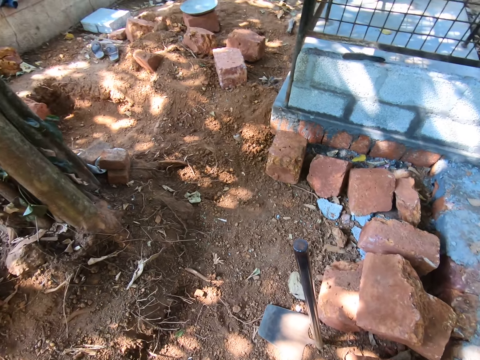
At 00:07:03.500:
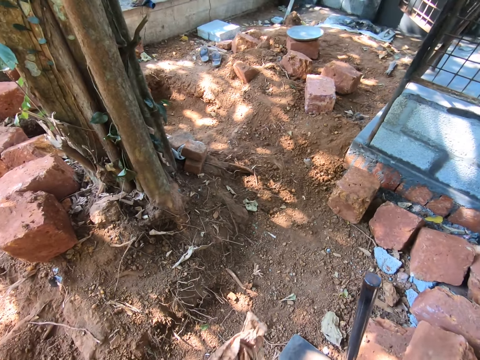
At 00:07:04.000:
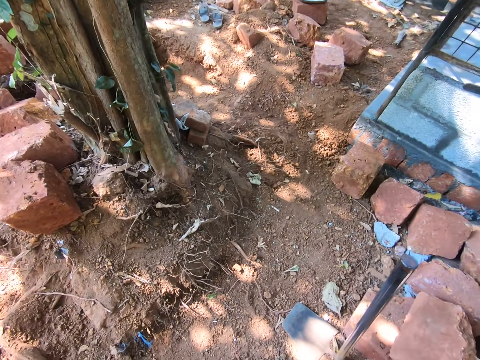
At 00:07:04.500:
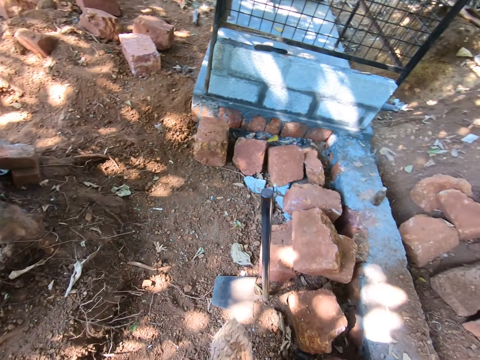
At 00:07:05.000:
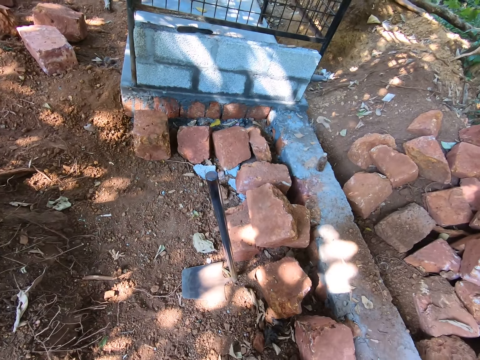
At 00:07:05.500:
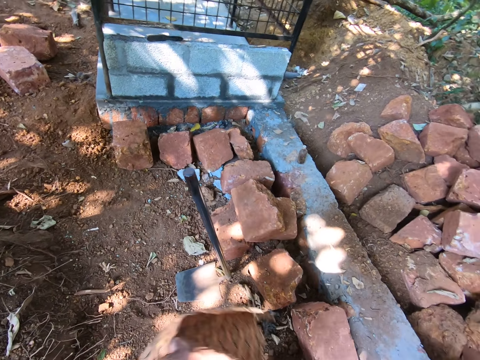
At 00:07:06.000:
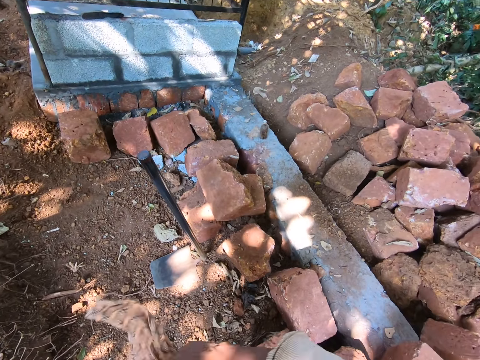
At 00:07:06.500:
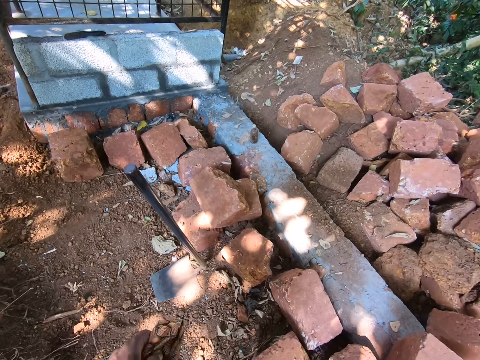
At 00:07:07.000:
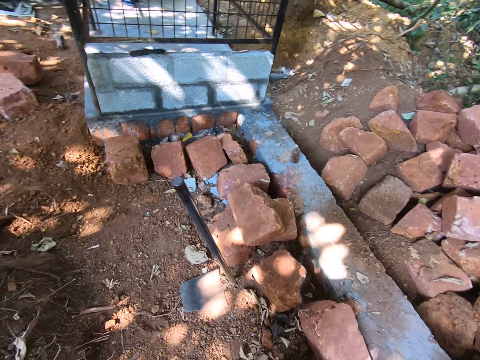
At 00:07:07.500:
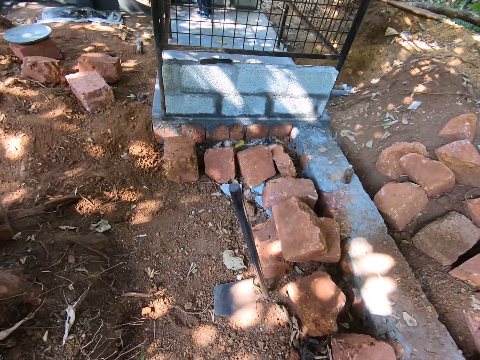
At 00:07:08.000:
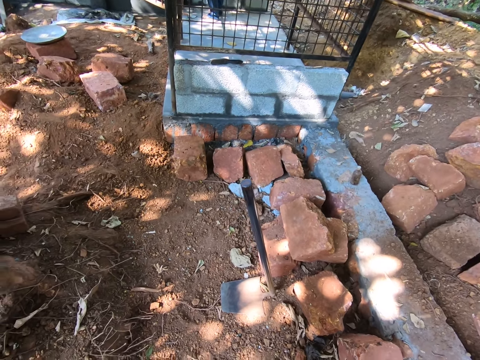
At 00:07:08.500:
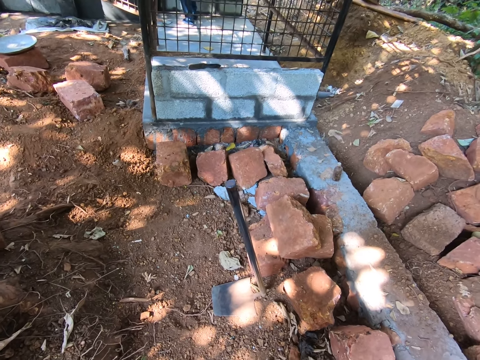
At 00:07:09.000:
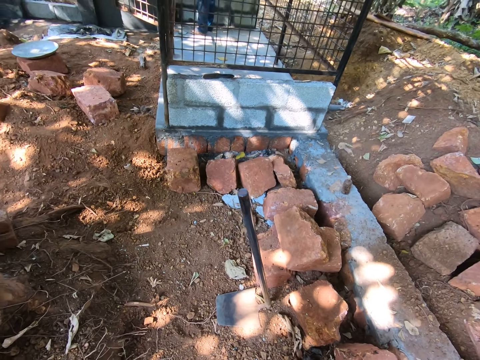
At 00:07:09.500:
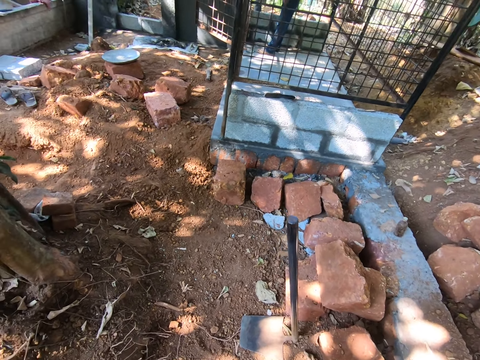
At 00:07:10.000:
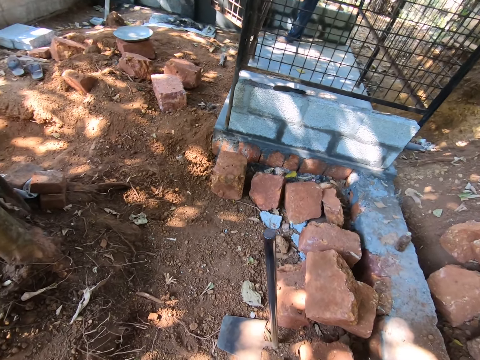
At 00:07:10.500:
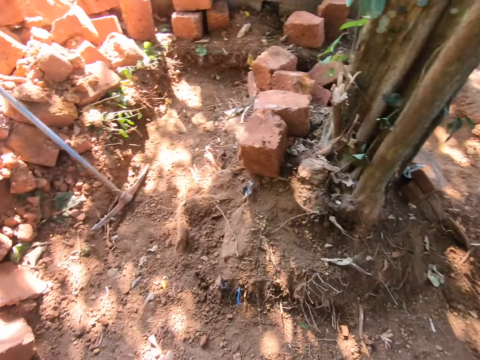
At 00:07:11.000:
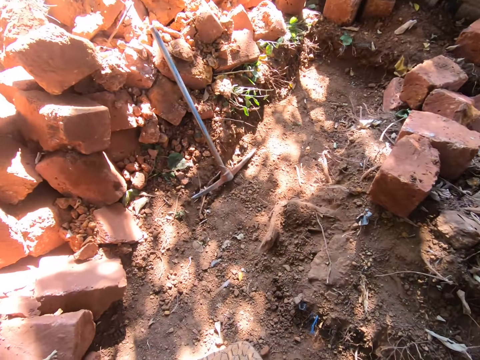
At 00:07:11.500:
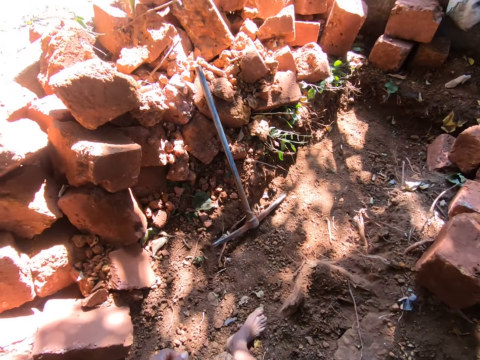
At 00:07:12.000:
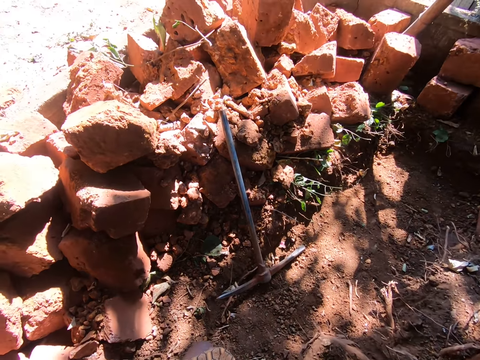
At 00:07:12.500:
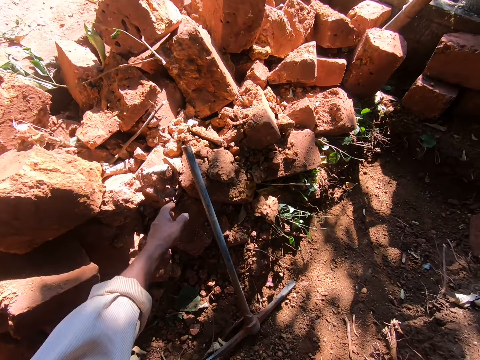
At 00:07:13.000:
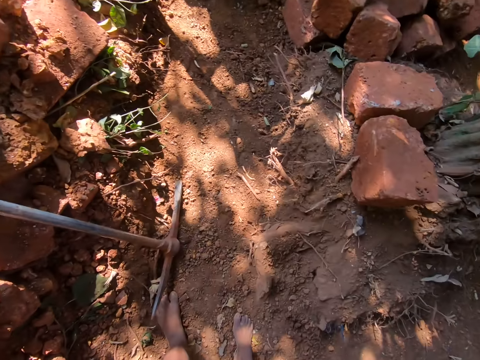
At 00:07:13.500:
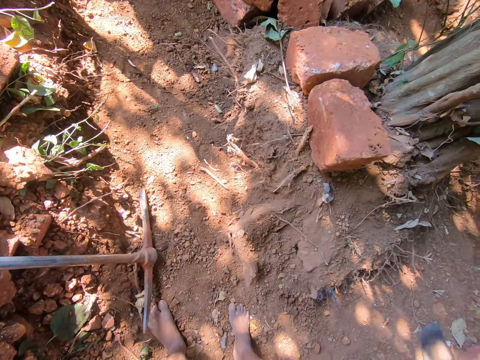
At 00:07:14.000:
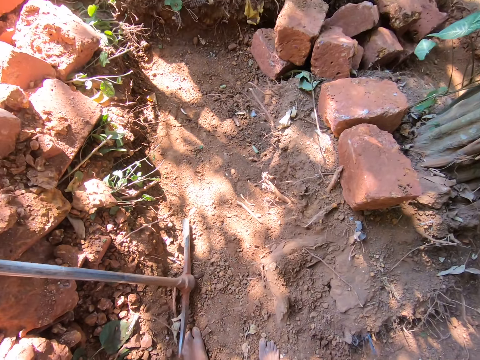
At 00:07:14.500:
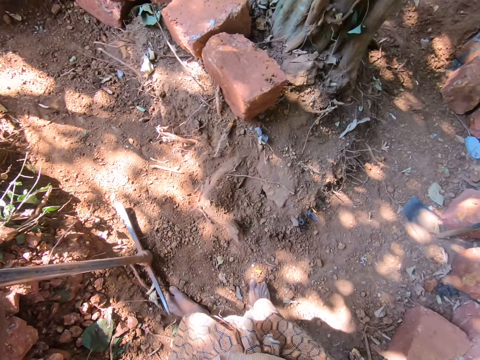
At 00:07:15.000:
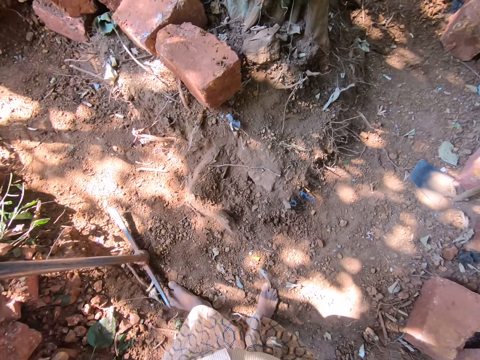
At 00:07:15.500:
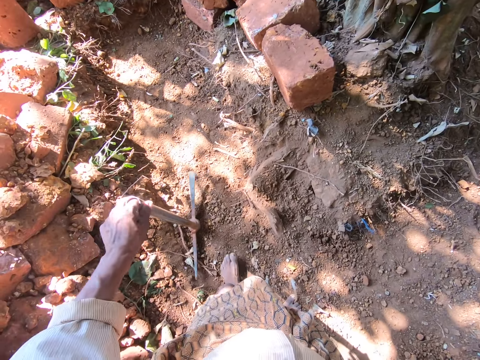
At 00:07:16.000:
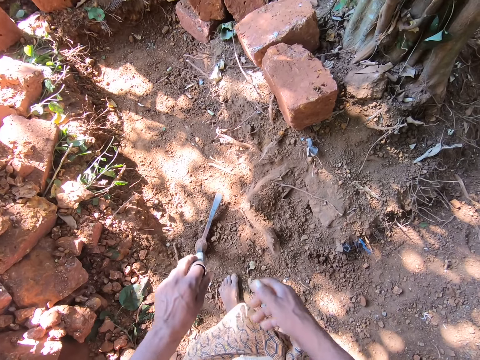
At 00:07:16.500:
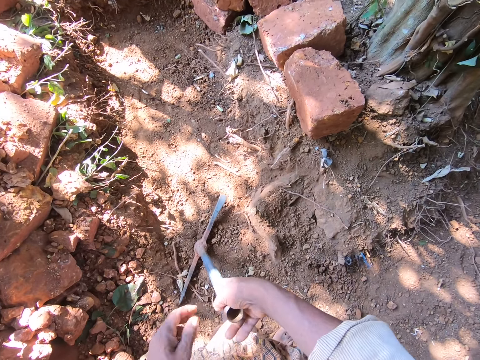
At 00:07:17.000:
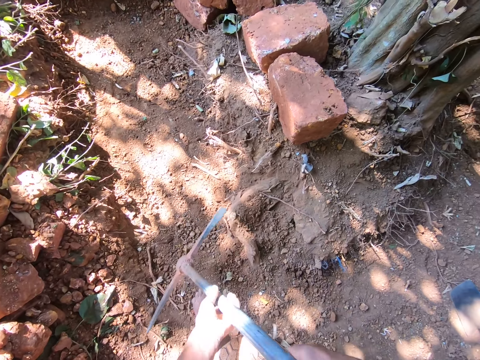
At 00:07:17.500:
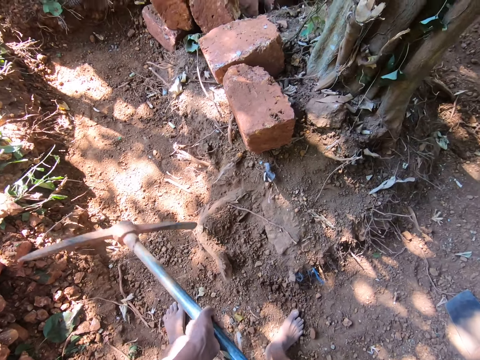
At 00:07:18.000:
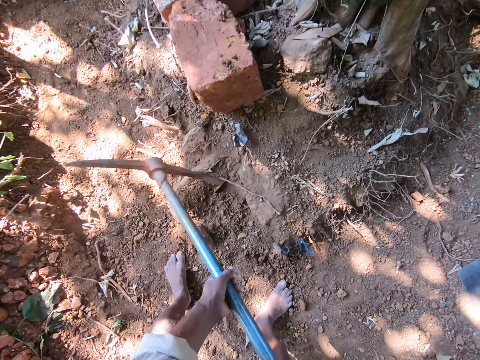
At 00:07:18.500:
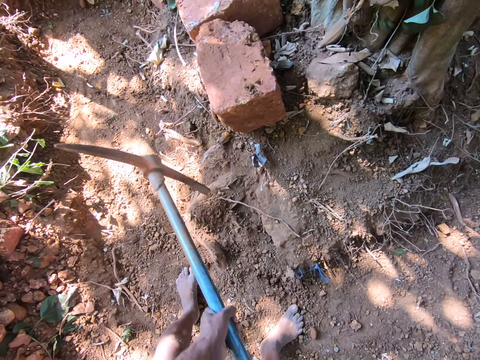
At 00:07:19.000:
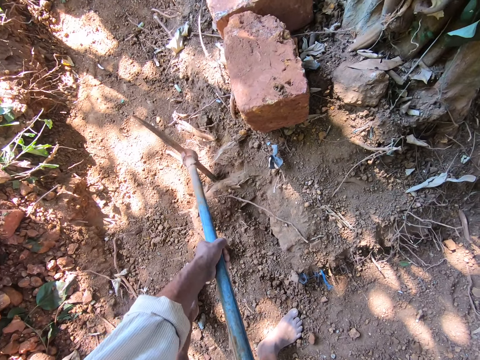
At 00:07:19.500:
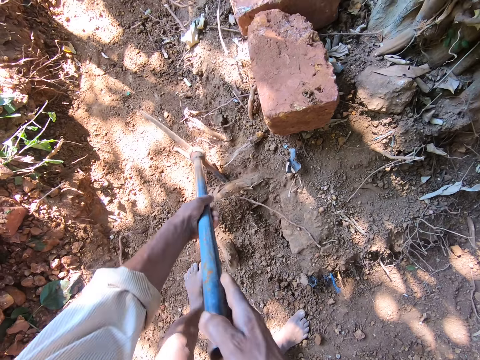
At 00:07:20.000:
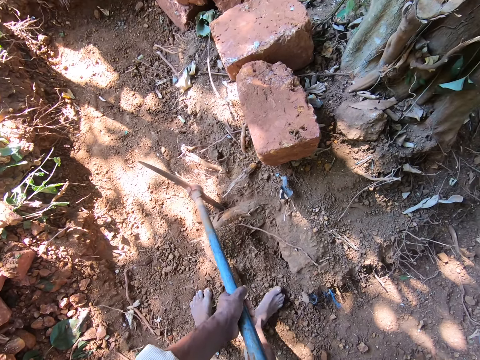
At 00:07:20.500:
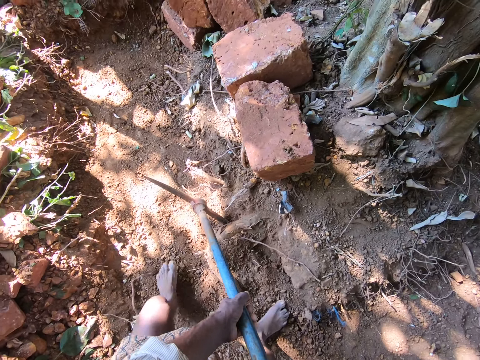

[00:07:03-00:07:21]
The camera wearer places the hoe on the ground. He folds his sari, looks around, moves around the cloth, and looks around. He turns and walks ahead. He picks up the mining axe with the left hand. He looks around. He holds the mining axe with both hands. He digs the tree root with the mining axe.

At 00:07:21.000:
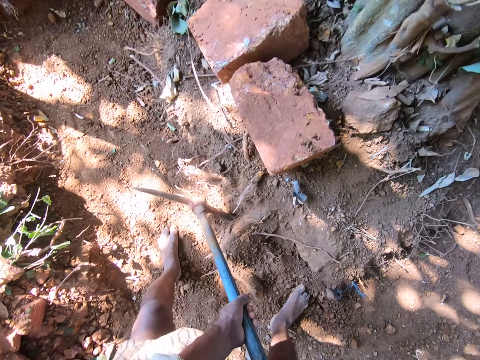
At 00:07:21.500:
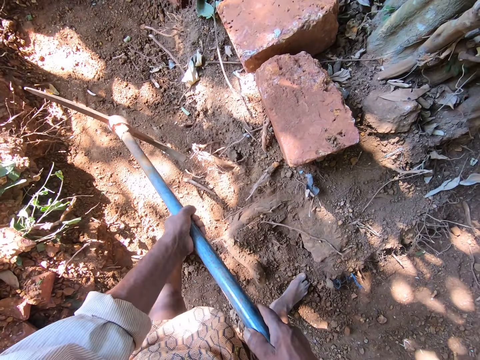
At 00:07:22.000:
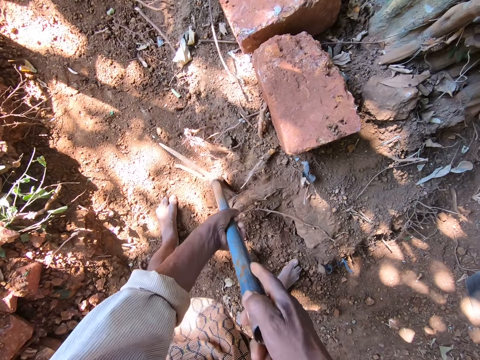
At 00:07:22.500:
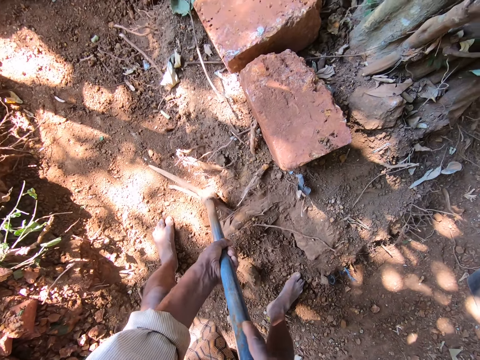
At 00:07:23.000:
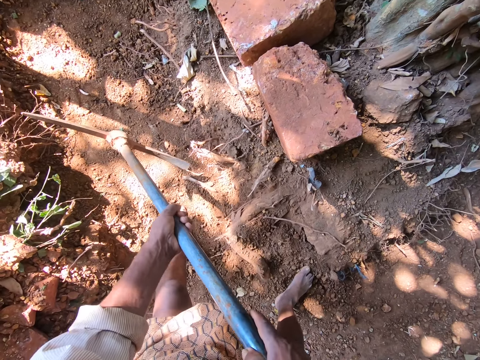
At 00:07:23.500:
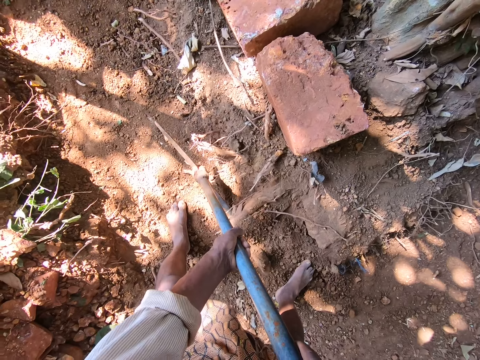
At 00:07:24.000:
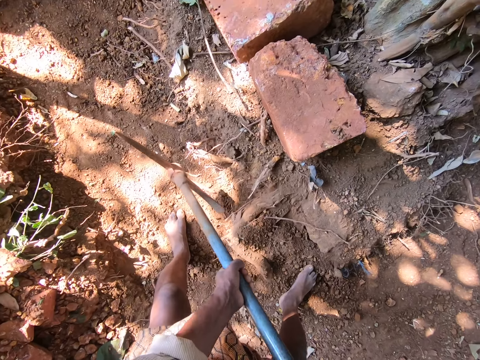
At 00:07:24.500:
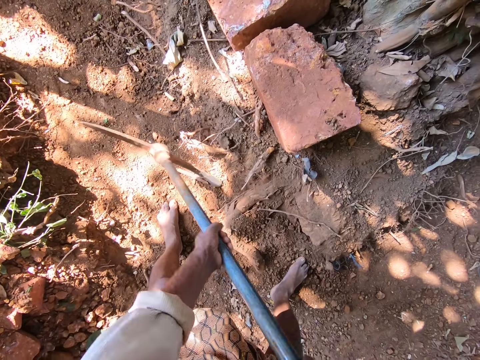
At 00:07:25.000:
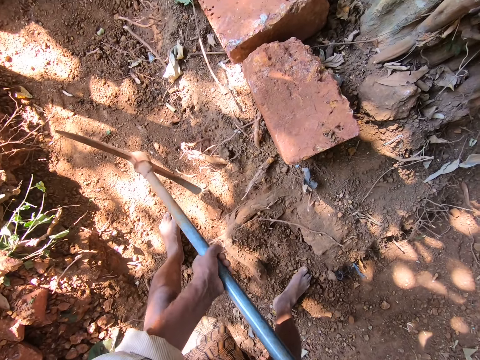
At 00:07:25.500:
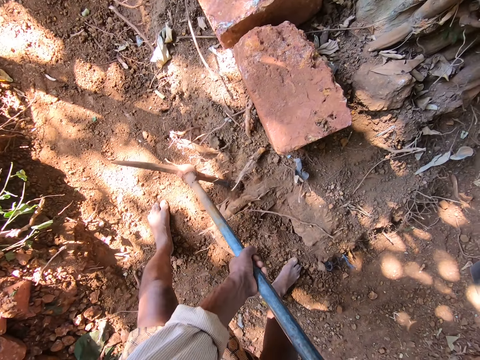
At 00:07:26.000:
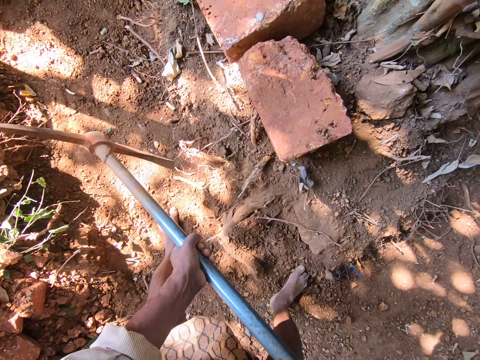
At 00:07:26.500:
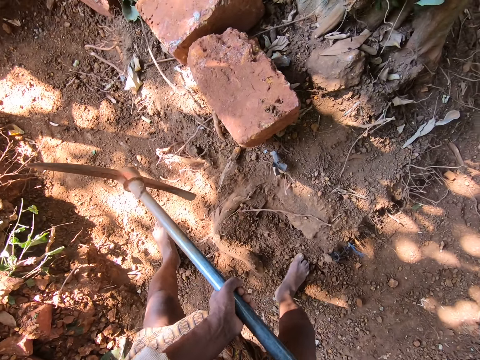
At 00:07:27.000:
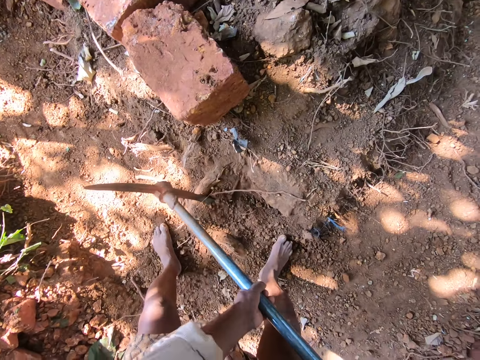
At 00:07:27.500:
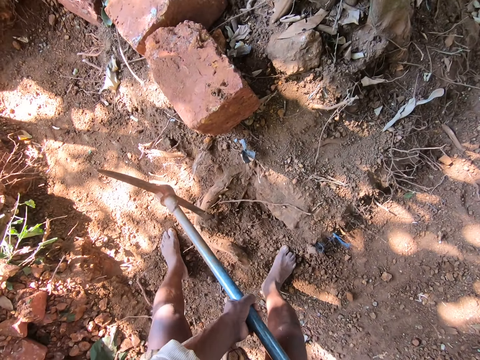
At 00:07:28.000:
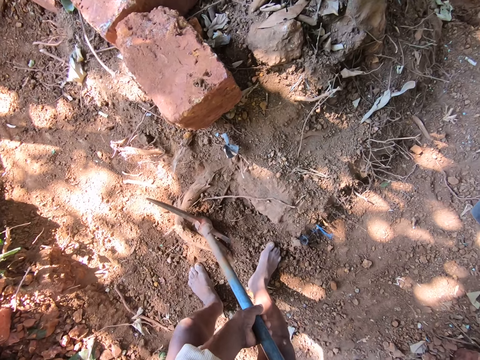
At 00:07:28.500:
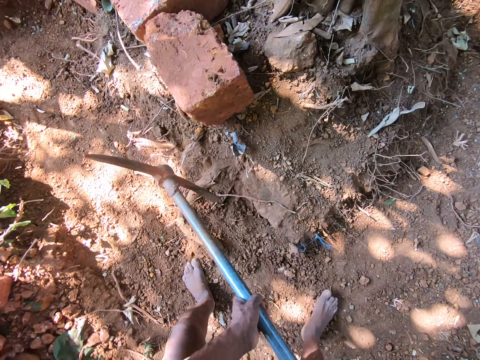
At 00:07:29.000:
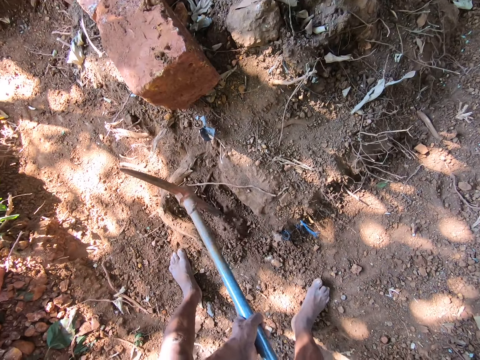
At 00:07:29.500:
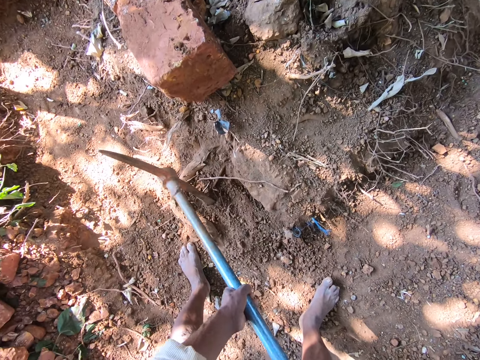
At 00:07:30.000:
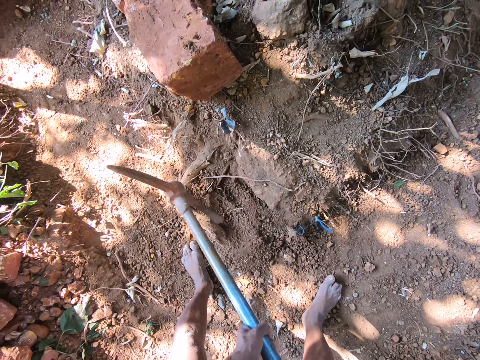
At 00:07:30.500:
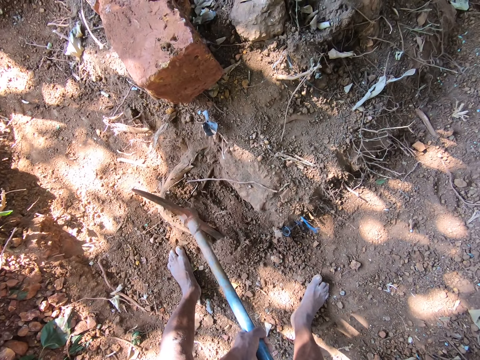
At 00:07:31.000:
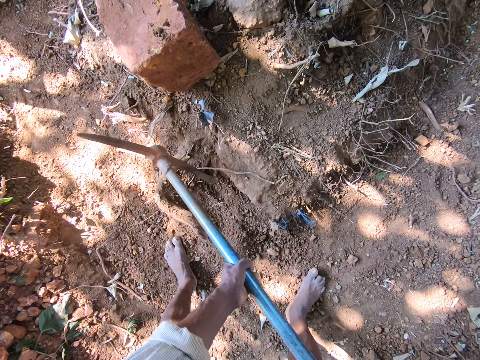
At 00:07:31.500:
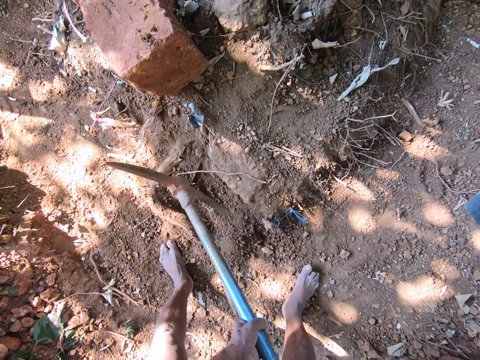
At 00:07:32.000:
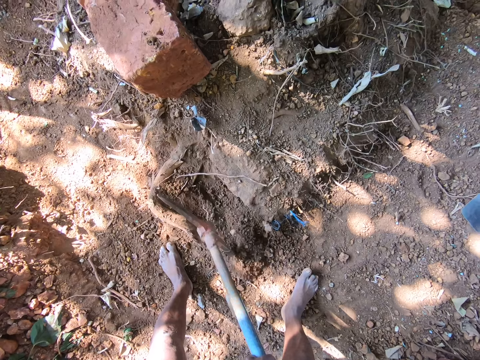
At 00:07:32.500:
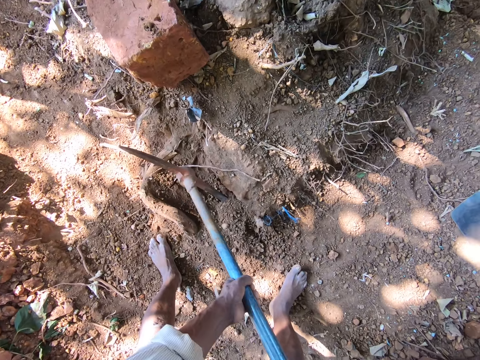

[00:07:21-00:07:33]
The camera wearer moves around. They dig the ground with the mining axe.
